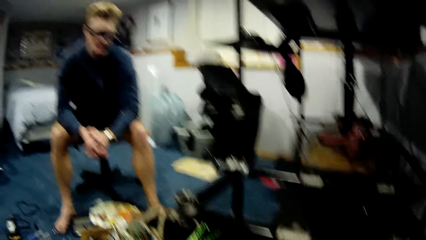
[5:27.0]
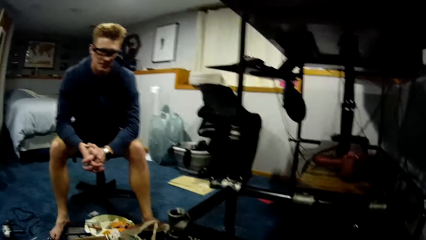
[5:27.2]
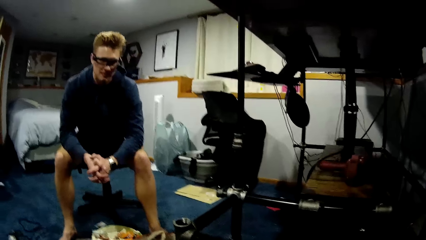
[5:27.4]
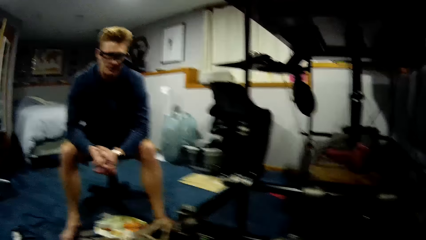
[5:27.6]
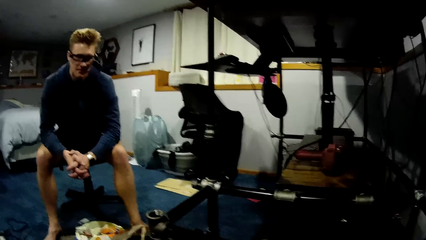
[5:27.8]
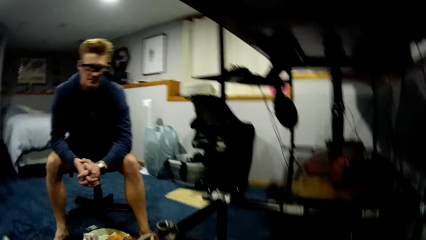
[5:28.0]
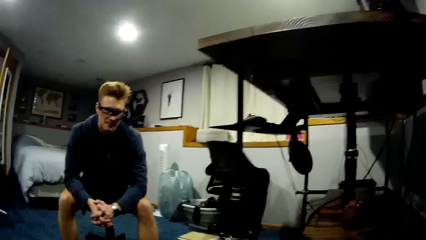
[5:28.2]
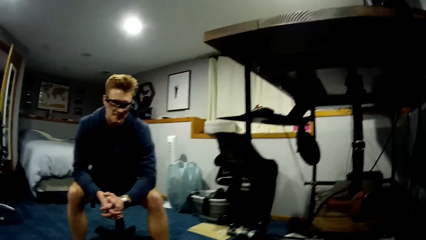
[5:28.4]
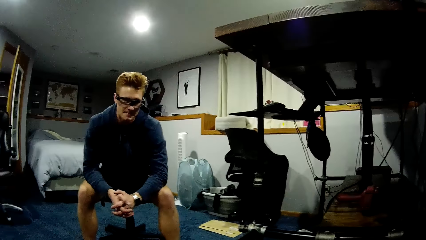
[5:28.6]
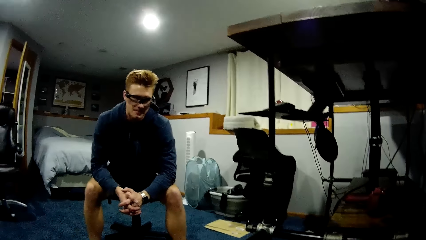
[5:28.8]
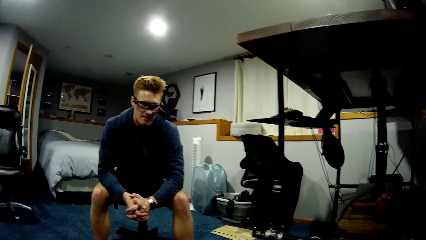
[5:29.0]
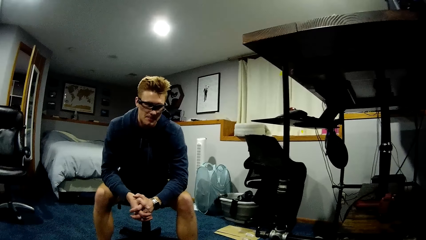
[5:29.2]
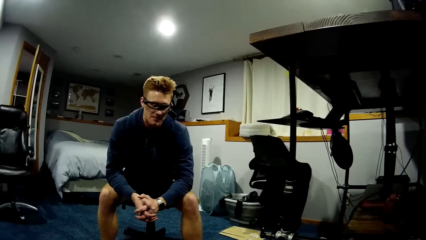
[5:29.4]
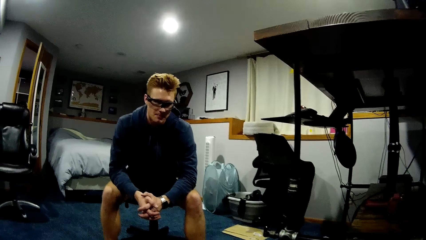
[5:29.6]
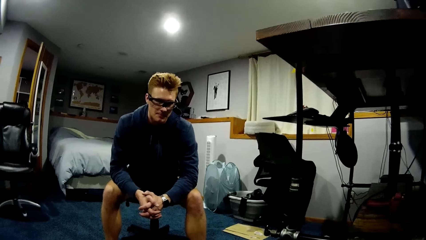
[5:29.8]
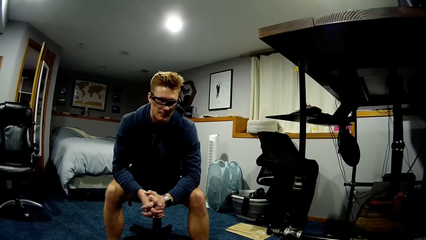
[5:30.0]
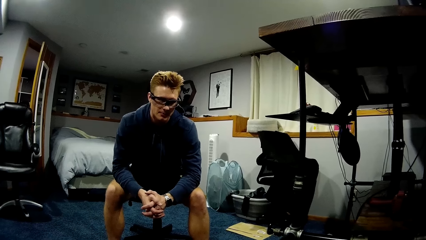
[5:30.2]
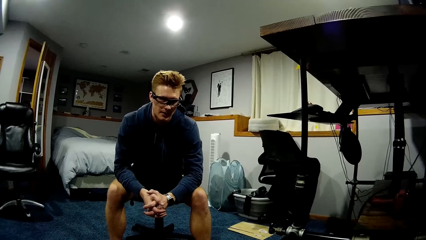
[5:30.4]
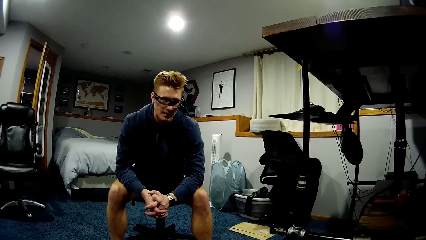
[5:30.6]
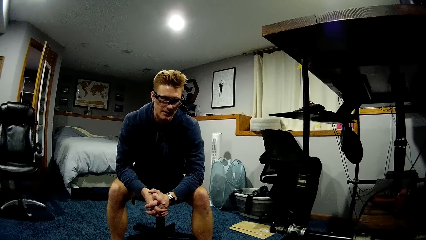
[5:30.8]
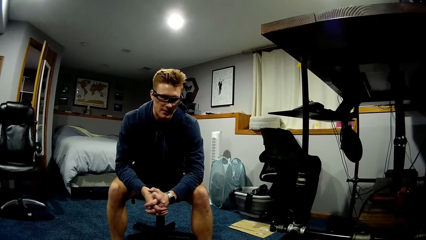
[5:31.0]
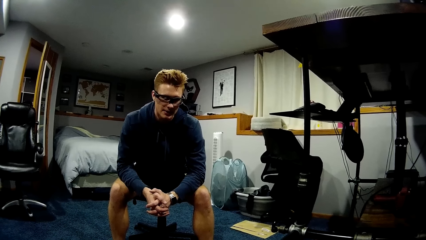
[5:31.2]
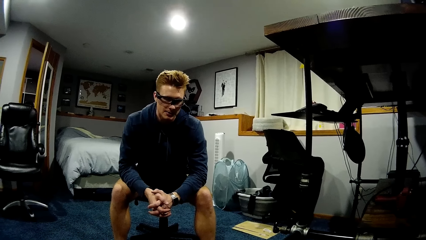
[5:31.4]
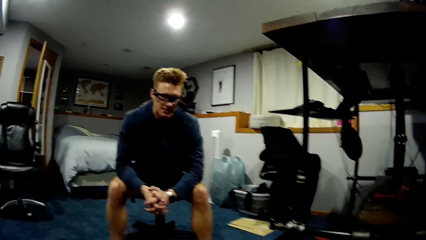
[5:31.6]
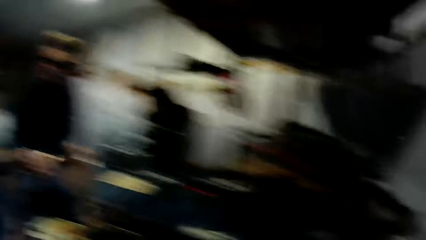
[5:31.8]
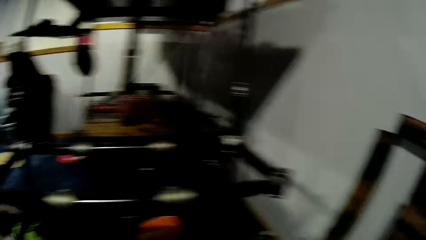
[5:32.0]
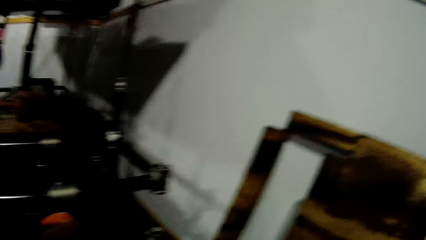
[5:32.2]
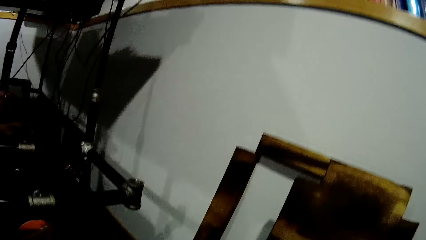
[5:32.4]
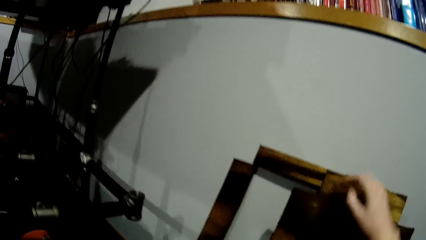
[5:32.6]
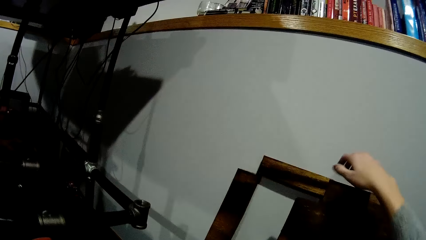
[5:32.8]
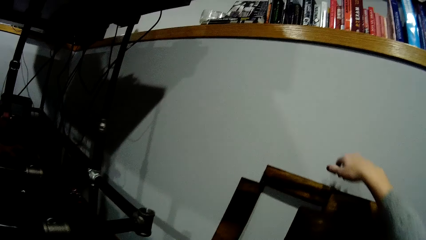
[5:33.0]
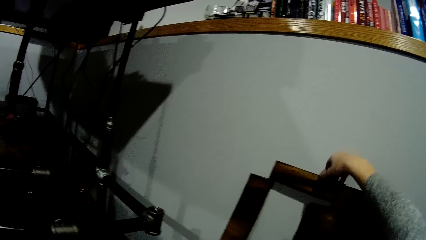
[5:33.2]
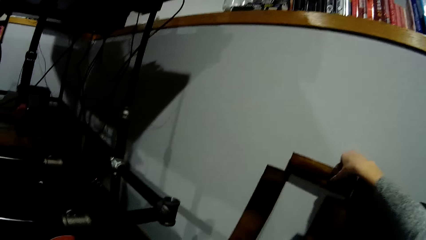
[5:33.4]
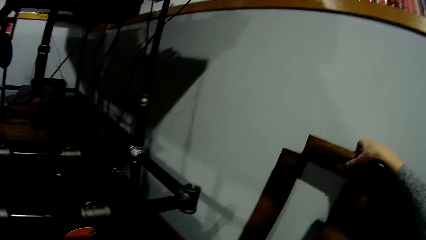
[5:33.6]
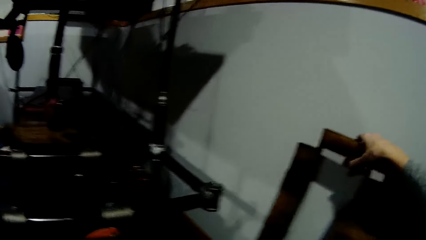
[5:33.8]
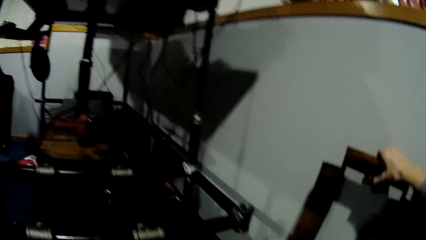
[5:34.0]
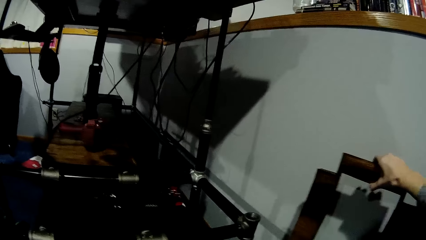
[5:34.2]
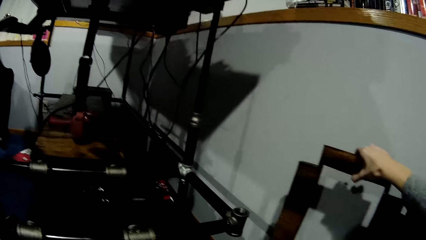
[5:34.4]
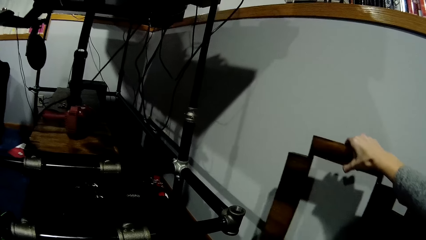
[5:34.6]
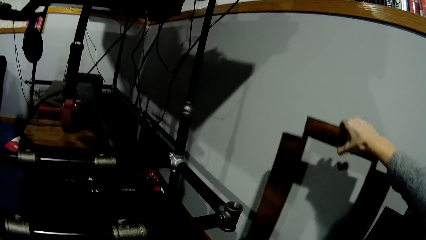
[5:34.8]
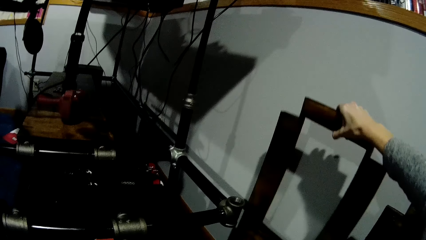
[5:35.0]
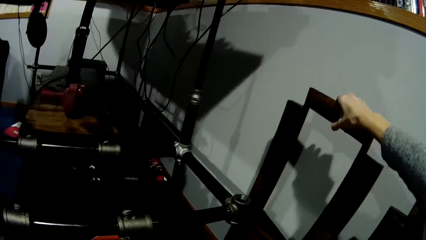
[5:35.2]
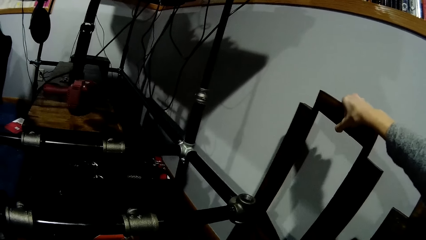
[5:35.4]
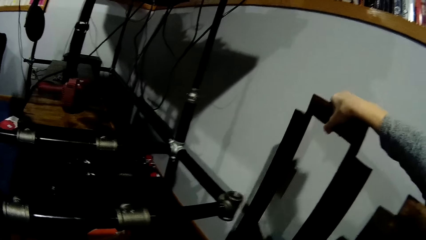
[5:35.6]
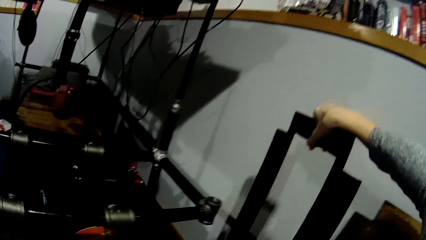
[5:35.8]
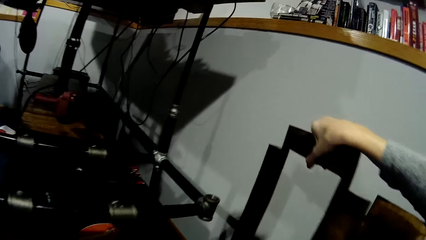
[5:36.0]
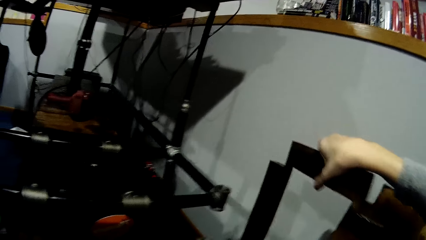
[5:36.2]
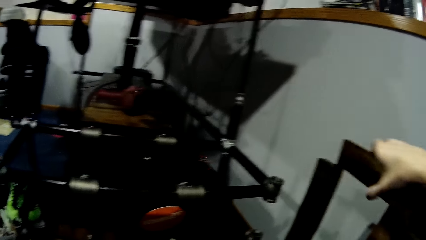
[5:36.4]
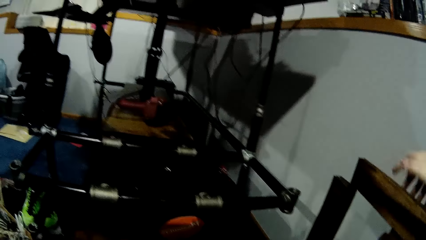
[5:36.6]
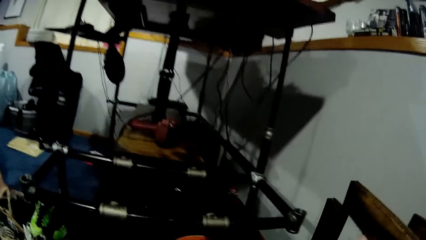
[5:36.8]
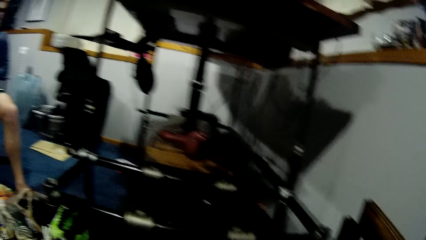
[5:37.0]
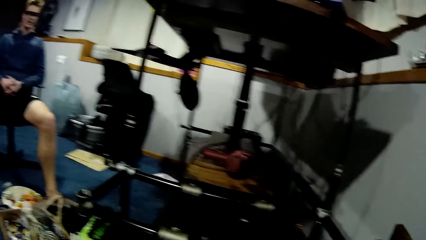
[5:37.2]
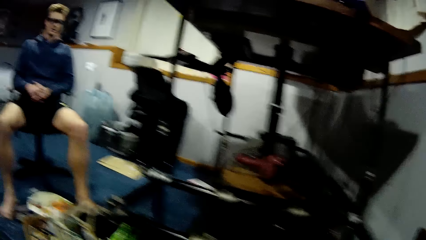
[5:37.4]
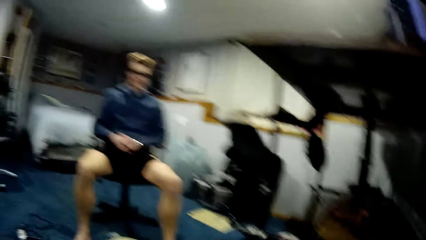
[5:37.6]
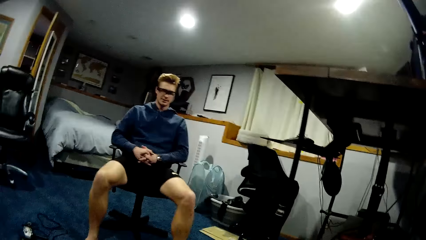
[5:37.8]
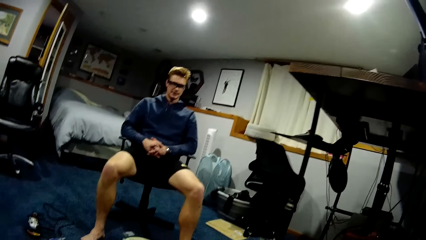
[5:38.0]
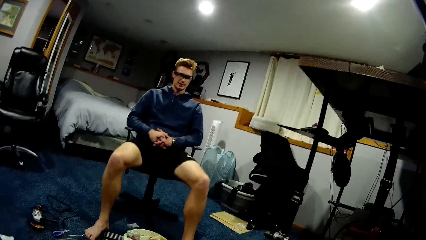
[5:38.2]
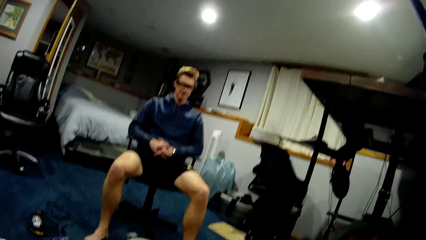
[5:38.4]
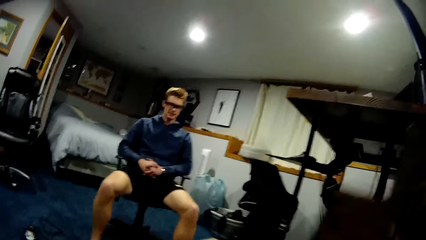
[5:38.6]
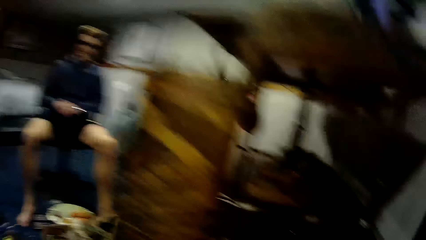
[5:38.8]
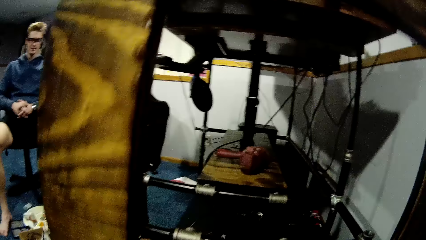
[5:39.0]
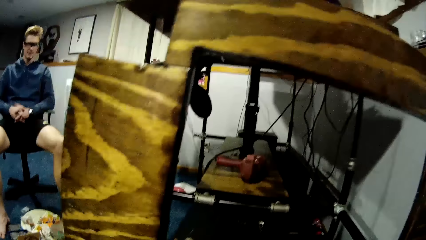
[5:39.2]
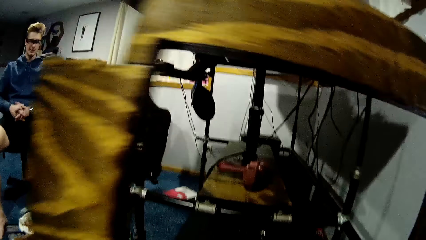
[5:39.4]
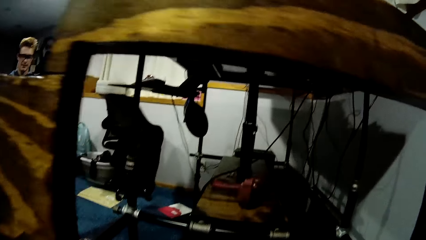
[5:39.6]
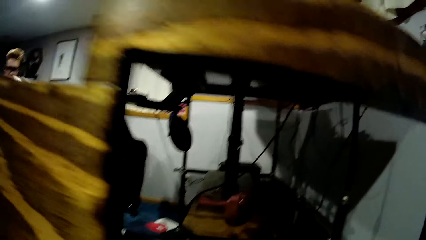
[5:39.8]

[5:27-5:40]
The camera wearer picks up the wooden plank from against the wall with her right hand.

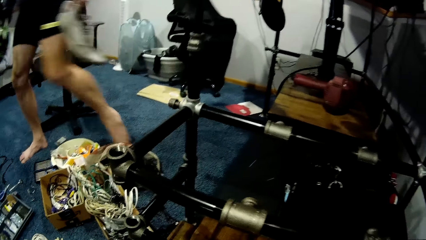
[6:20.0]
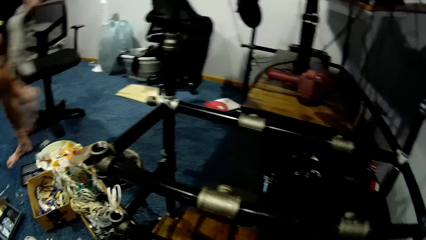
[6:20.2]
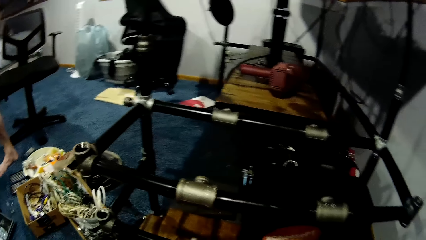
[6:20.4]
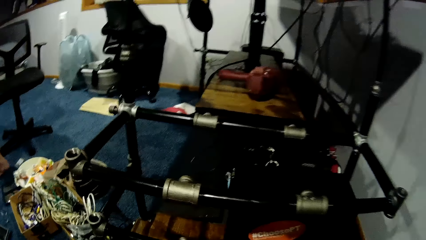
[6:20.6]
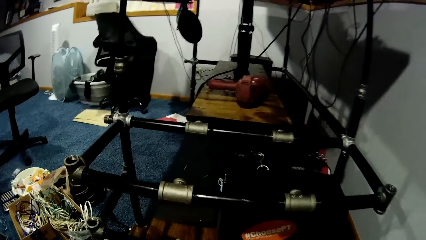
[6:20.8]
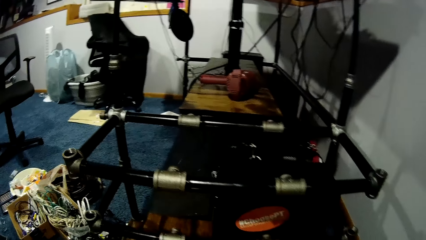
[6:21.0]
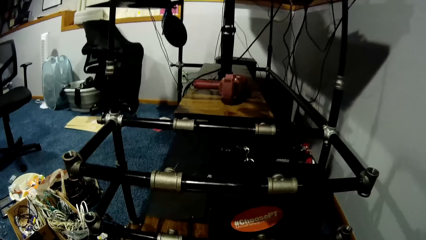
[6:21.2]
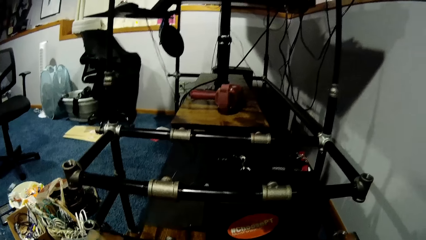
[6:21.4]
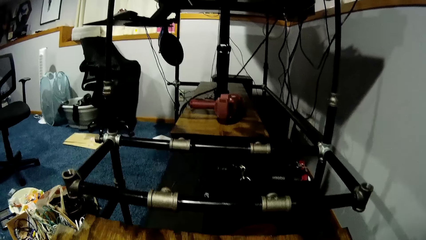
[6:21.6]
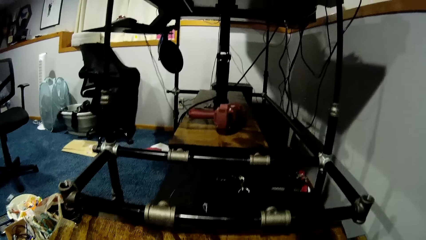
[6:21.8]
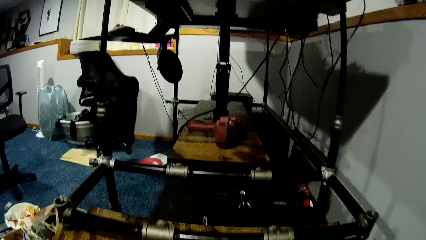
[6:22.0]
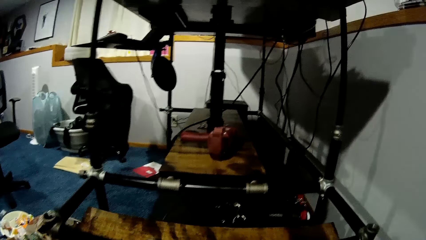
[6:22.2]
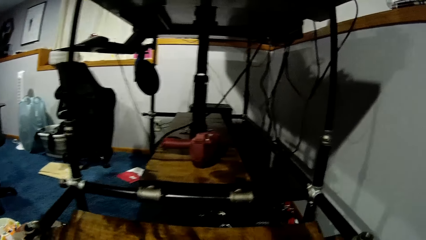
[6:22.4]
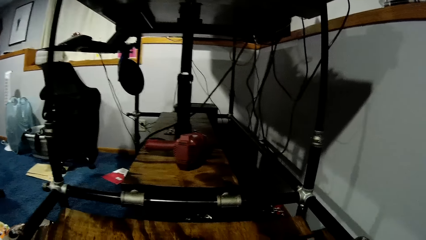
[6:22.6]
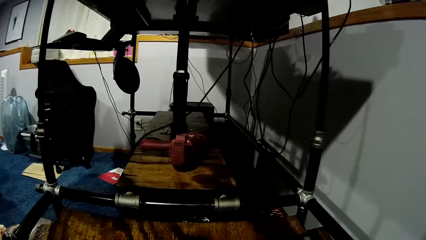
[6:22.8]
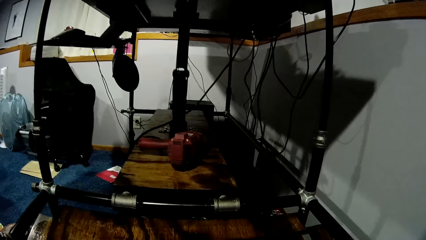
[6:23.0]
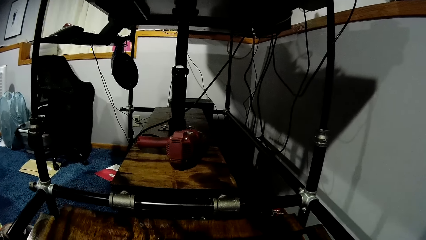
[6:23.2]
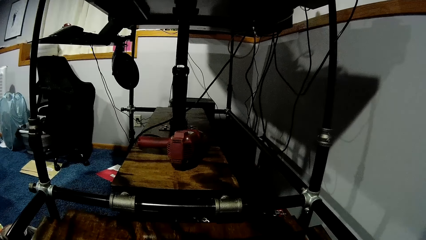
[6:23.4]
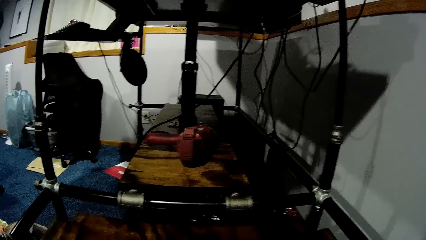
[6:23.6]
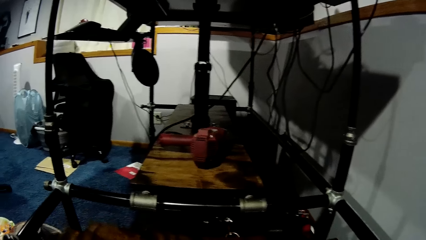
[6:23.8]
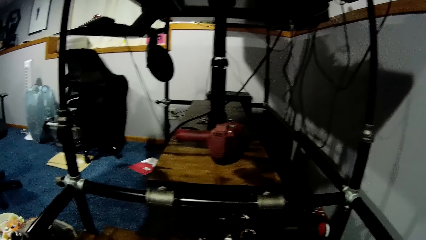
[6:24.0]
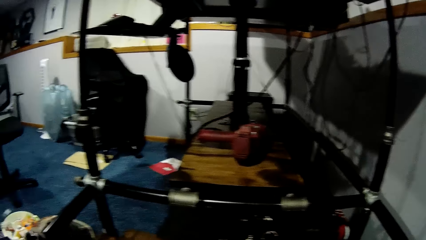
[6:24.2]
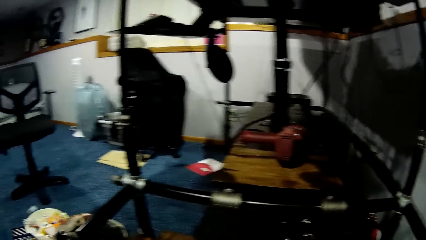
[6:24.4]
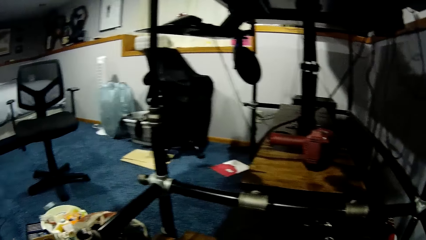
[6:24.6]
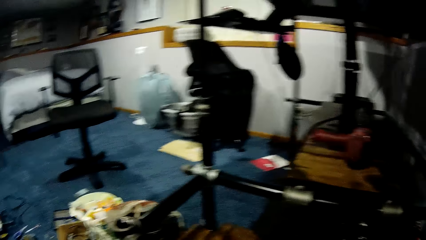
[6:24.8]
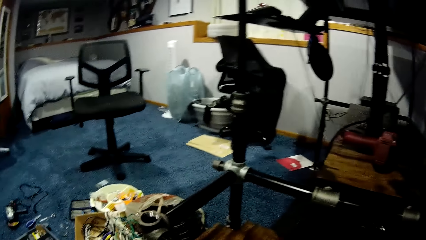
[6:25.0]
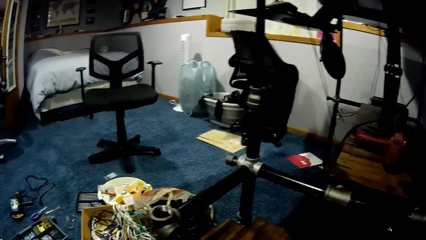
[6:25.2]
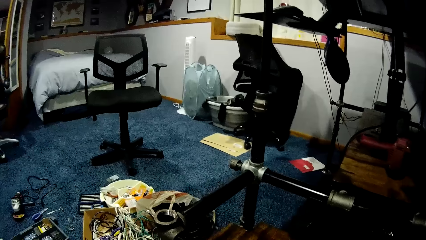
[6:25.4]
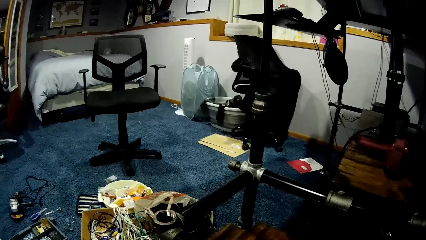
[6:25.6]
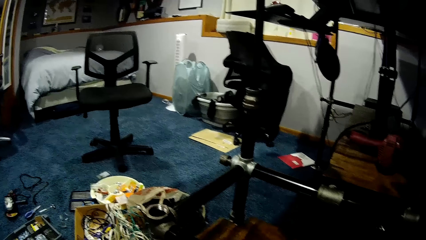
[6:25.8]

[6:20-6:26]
A person walks away. The camera wearer fits the wooden plank to the metal frame with both hands.
